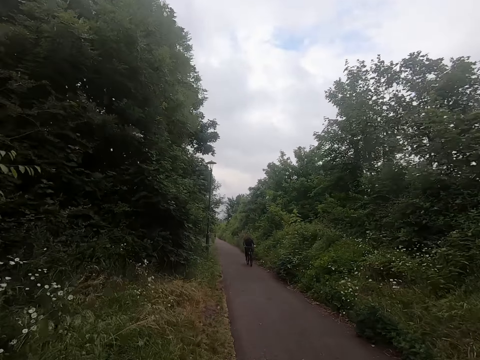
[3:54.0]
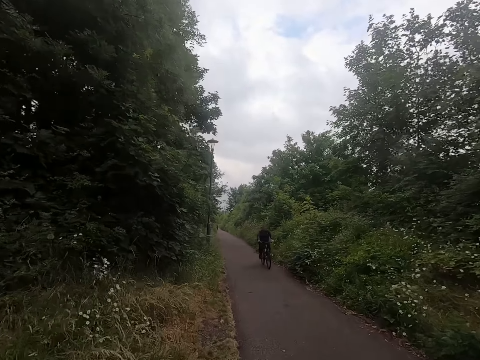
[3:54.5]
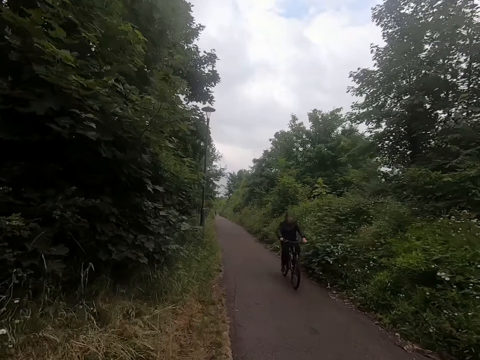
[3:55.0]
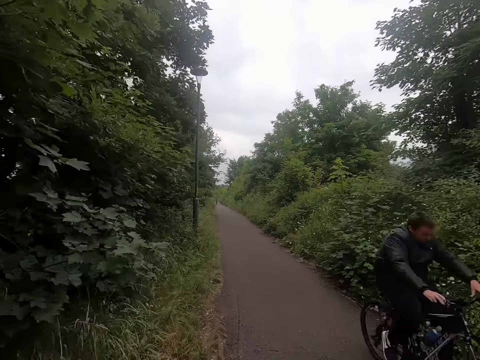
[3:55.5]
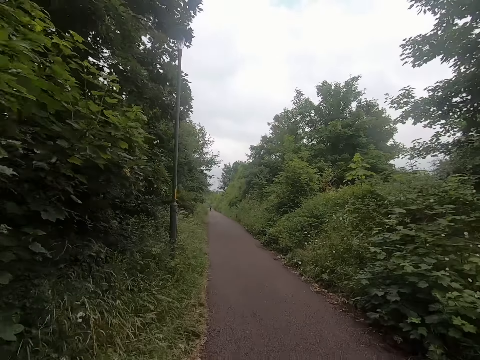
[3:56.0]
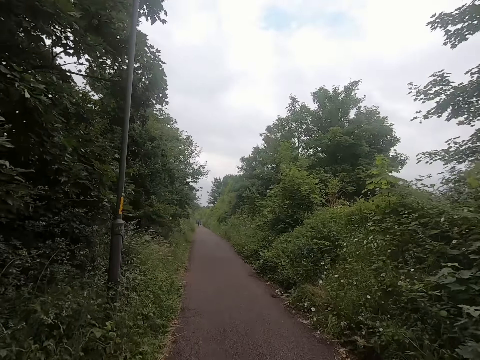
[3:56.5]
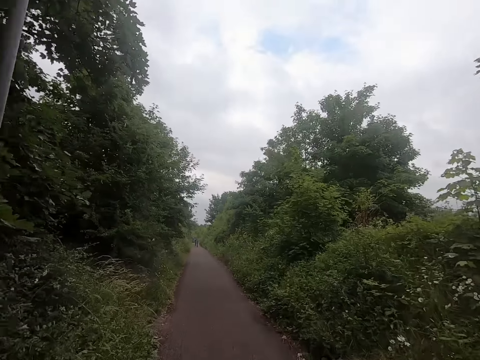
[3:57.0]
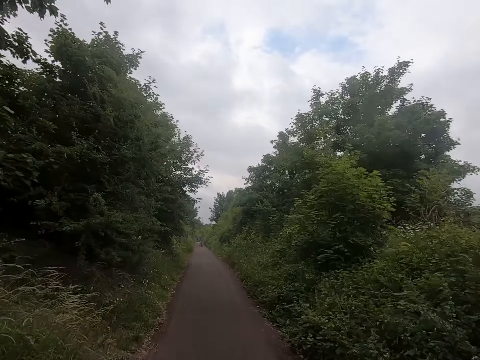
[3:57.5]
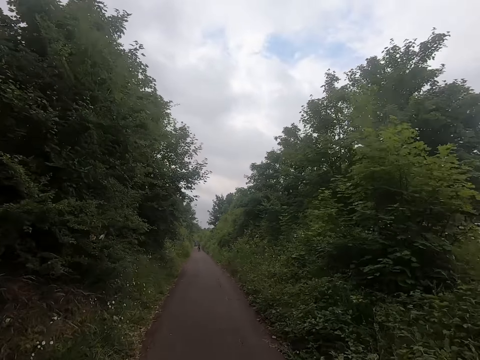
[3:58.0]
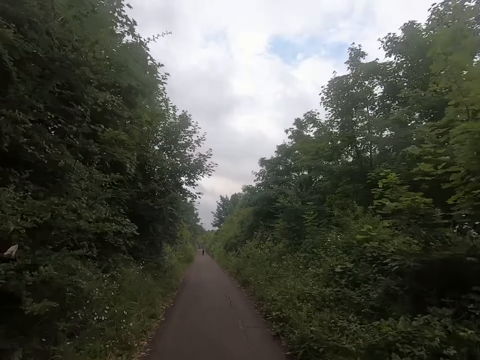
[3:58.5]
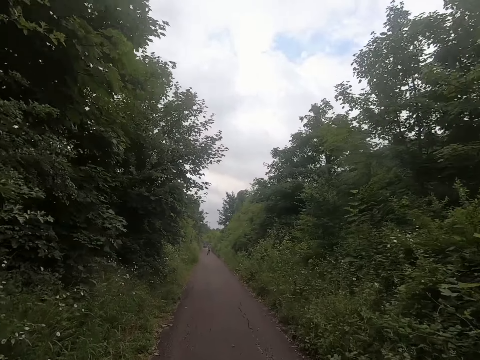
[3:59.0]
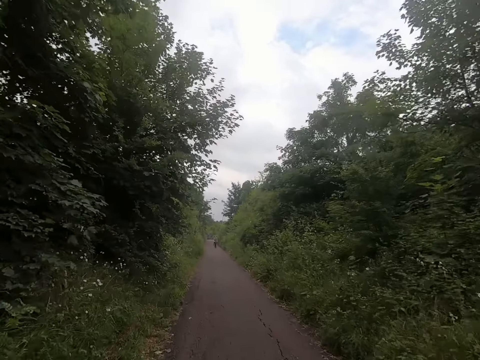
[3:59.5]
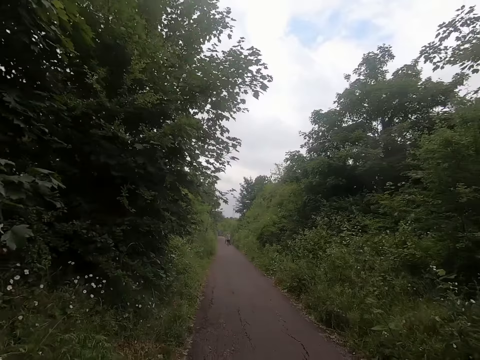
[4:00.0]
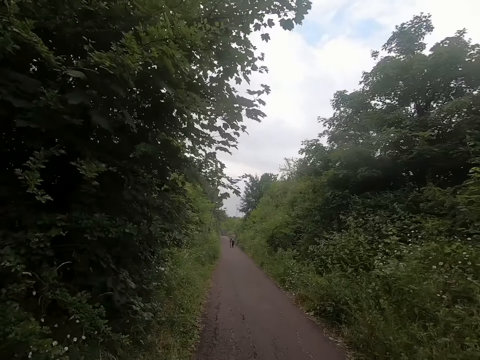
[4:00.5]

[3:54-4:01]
The camera wearer runs along the road.

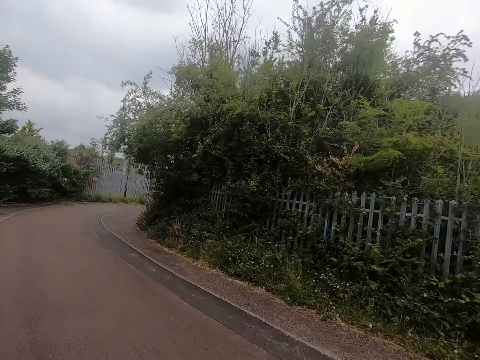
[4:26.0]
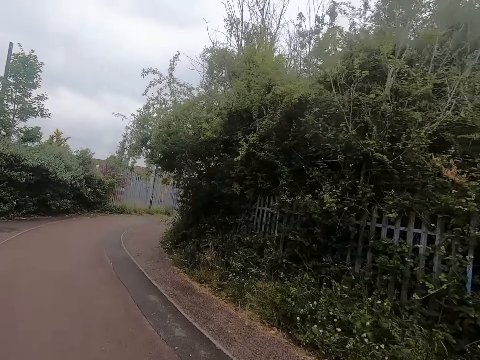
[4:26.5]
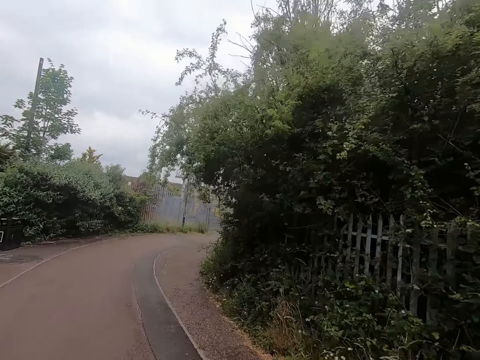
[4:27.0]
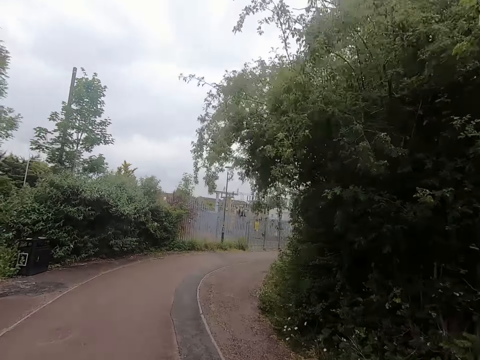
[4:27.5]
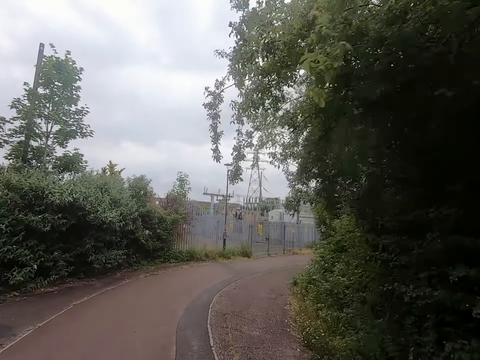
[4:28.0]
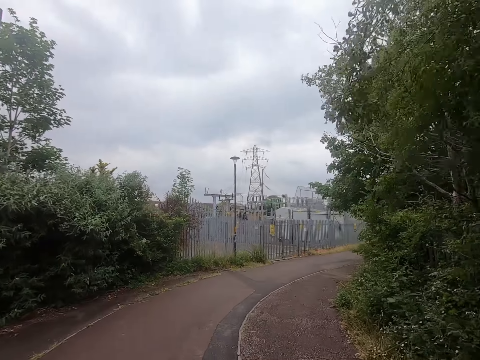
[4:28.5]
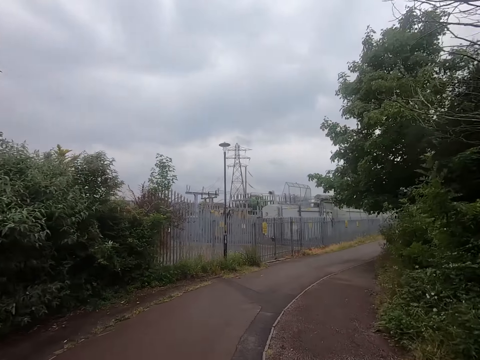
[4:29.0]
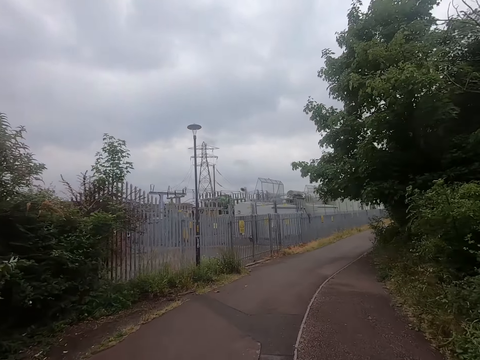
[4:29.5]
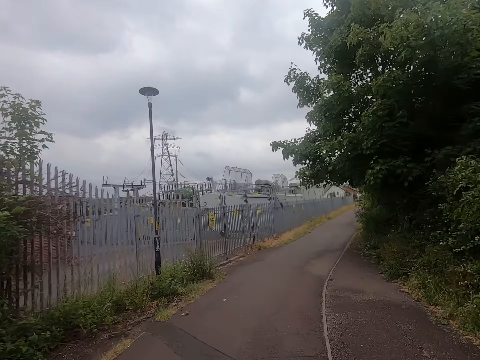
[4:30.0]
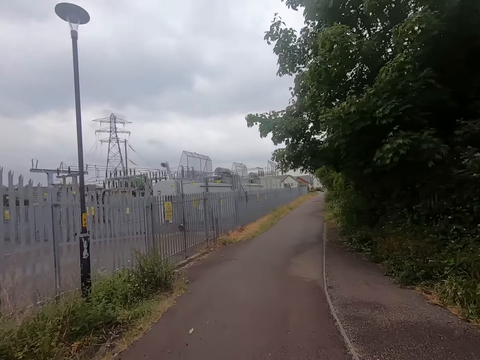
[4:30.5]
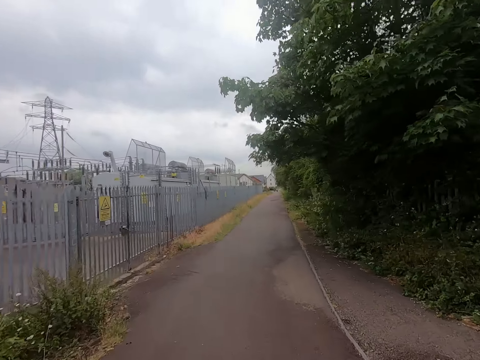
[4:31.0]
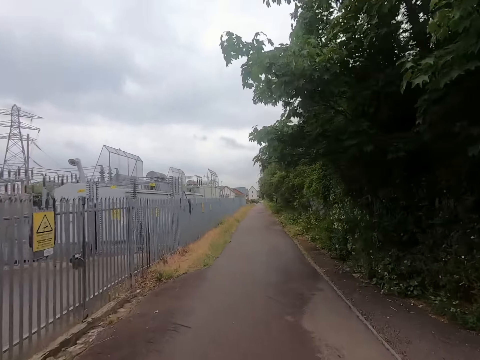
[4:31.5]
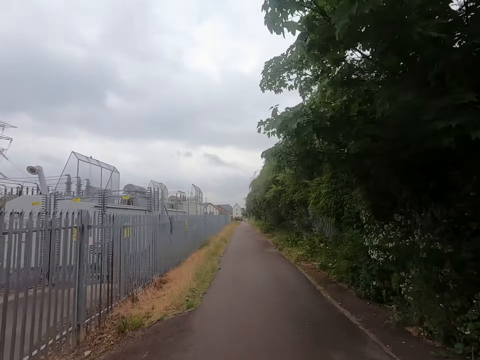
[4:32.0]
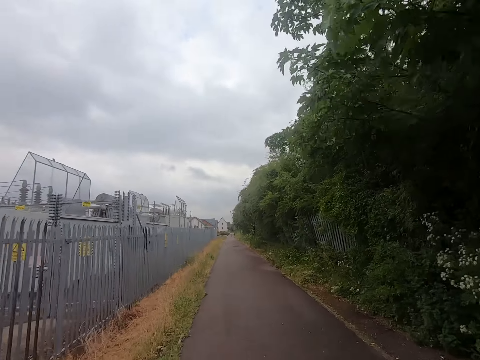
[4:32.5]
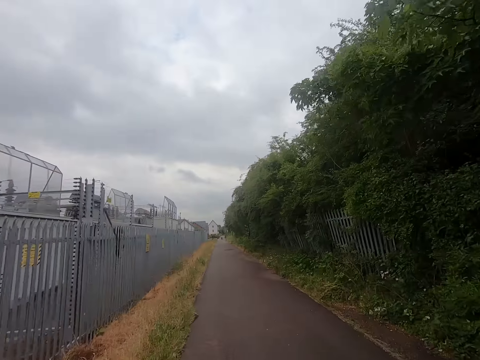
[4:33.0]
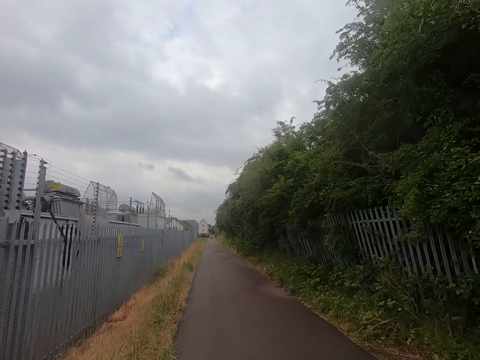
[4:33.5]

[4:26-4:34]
The camera wearer runs on the road.

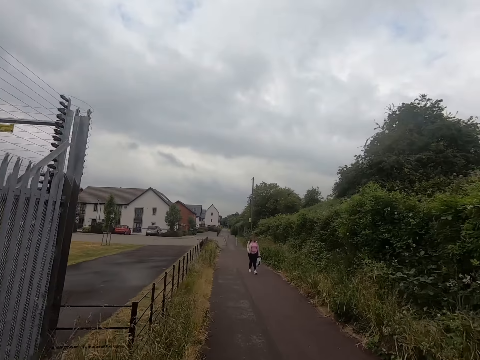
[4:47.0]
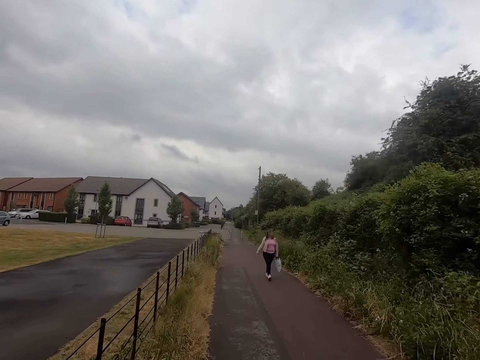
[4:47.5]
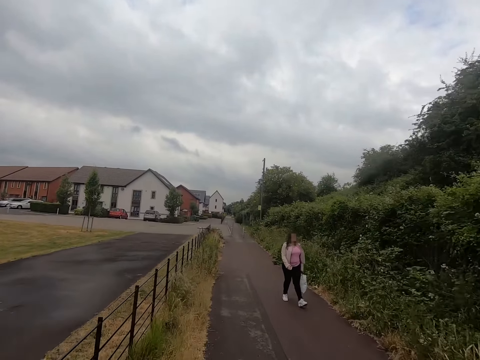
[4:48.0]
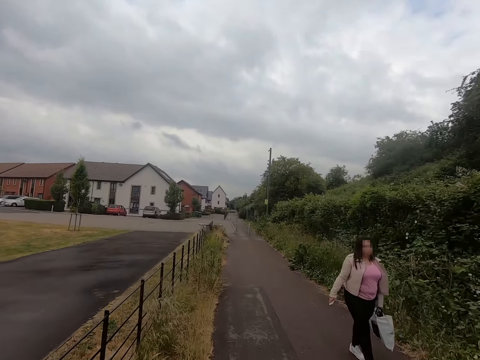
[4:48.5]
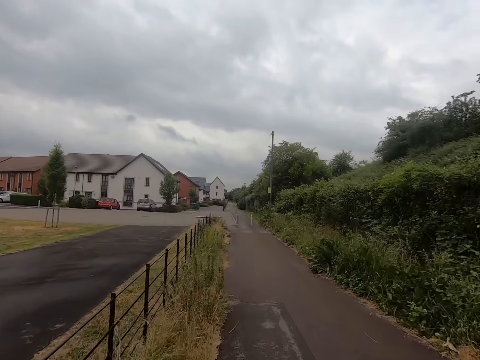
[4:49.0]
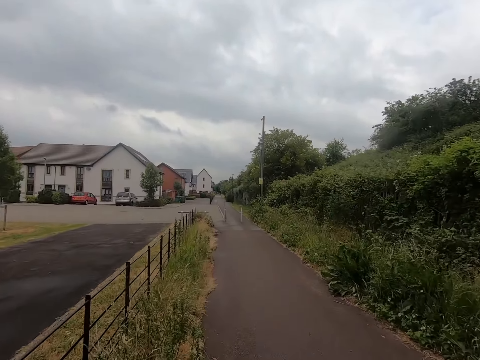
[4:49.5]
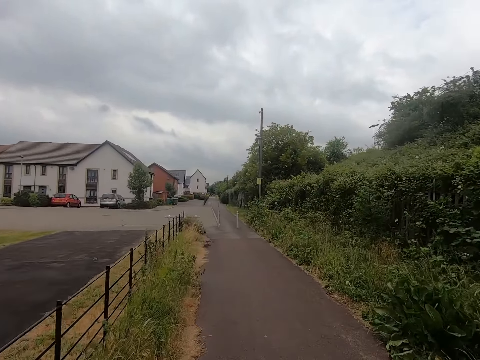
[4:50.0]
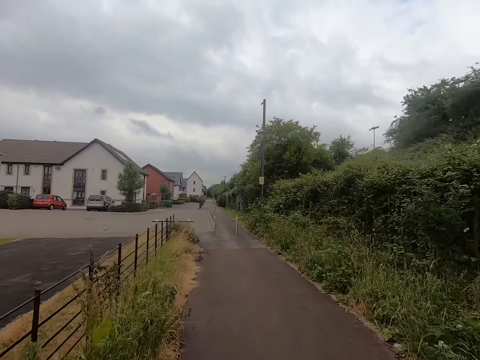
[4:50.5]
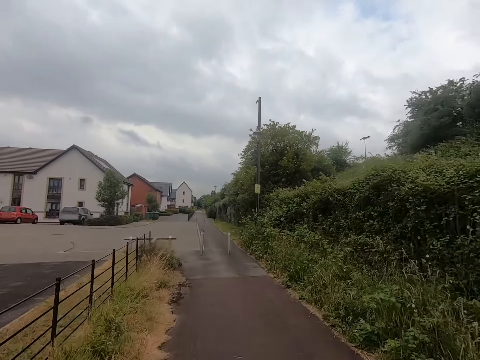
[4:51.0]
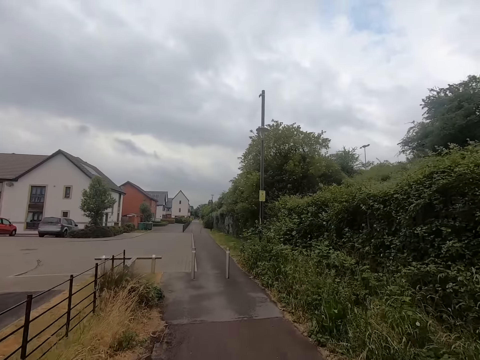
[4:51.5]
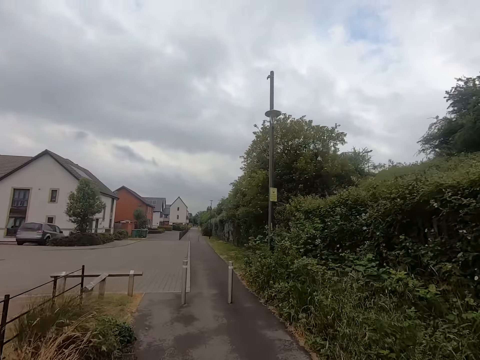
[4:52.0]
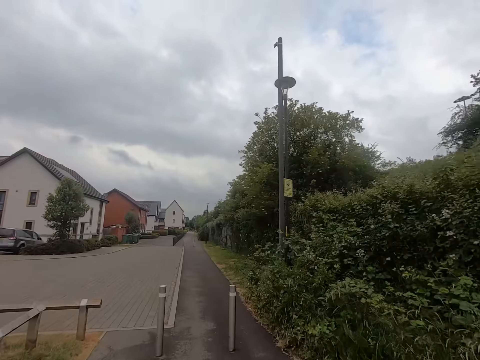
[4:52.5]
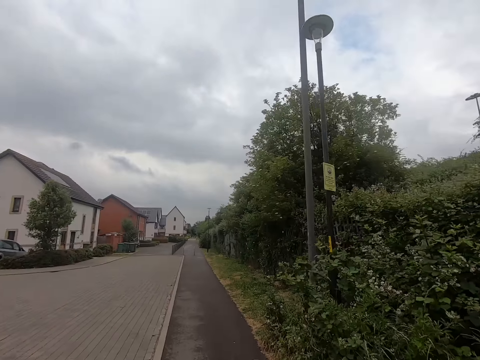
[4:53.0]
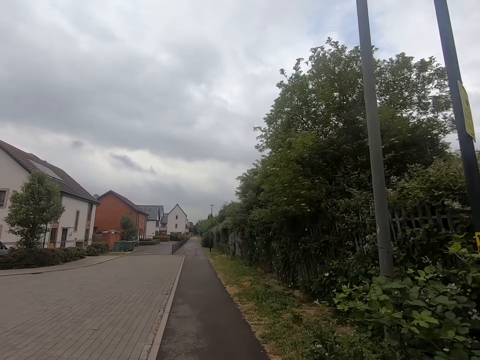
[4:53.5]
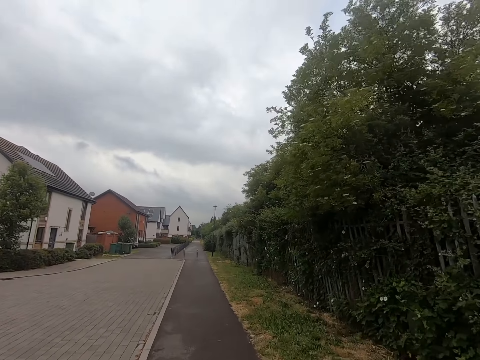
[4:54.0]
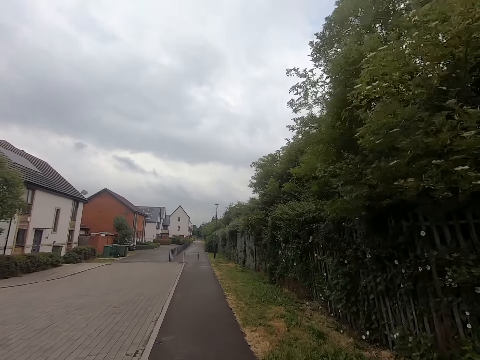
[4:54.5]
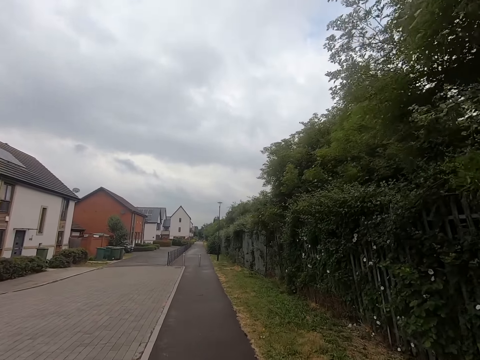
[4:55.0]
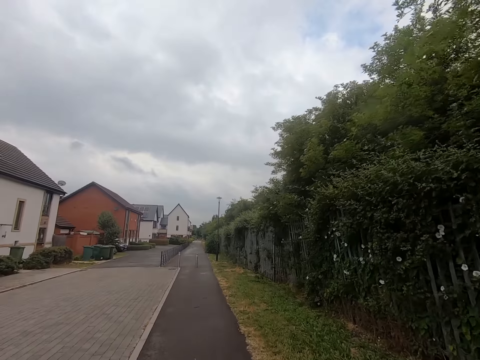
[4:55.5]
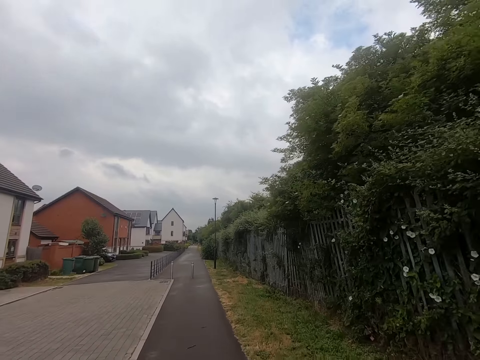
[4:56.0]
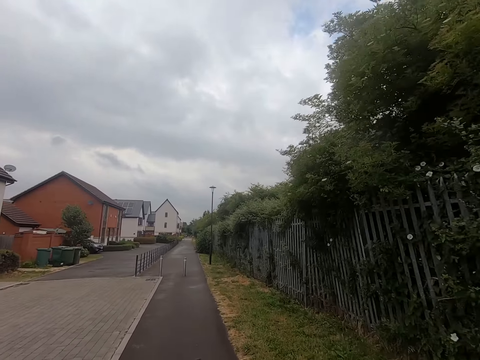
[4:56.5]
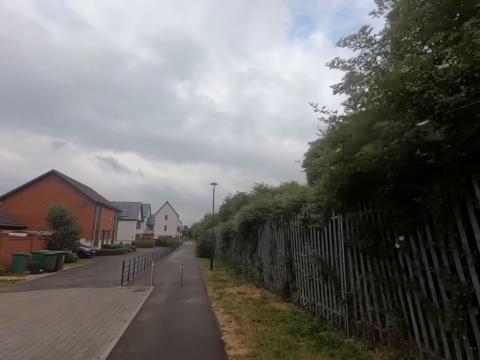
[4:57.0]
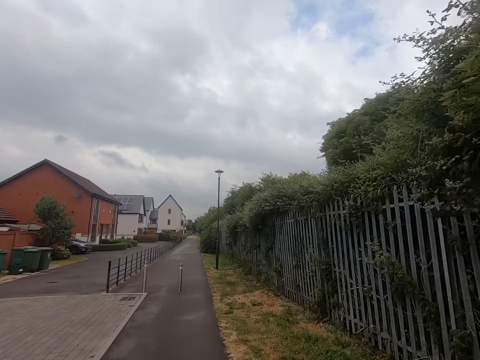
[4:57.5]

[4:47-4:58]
A woman walks past the camera wearer. The camera wearer jogs in a footpath. They jog on the walkway.
